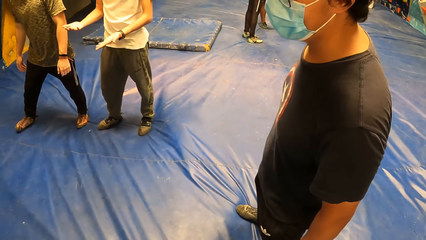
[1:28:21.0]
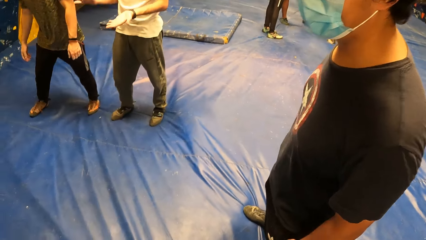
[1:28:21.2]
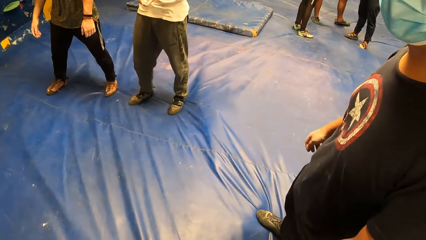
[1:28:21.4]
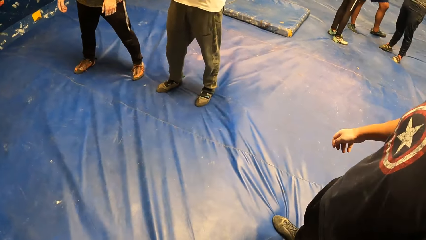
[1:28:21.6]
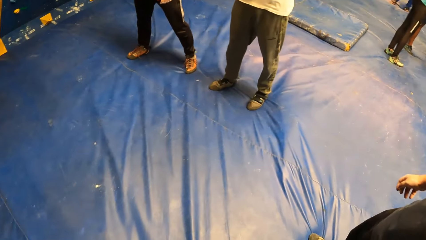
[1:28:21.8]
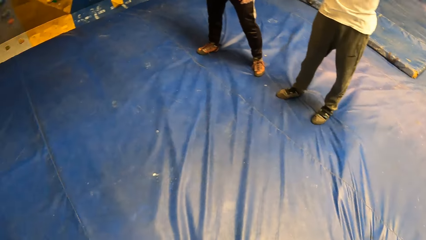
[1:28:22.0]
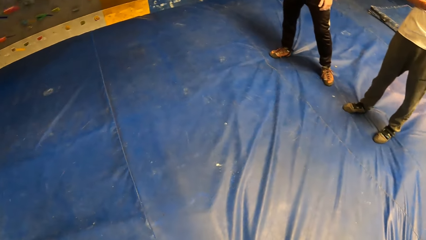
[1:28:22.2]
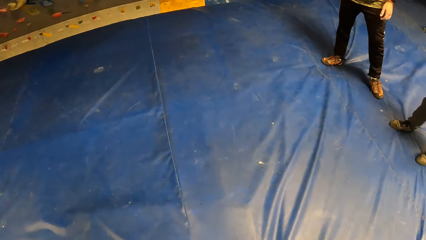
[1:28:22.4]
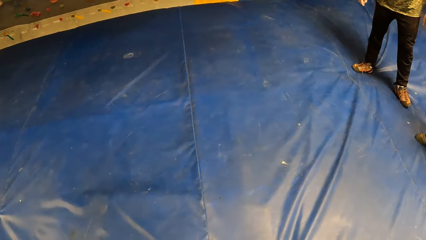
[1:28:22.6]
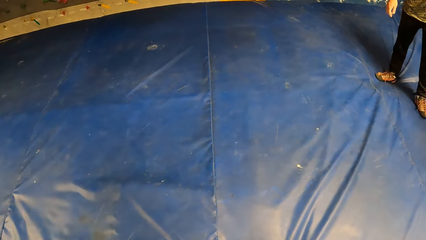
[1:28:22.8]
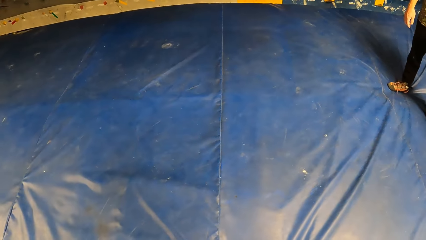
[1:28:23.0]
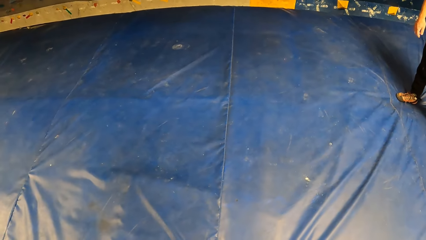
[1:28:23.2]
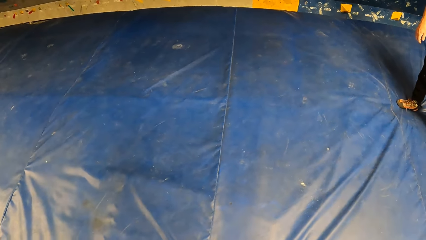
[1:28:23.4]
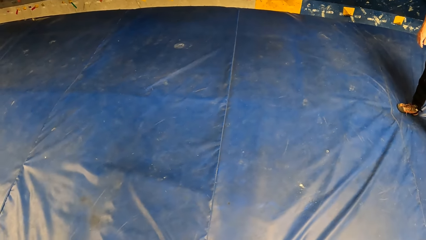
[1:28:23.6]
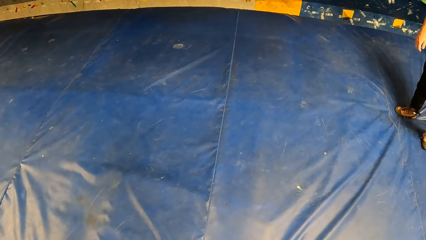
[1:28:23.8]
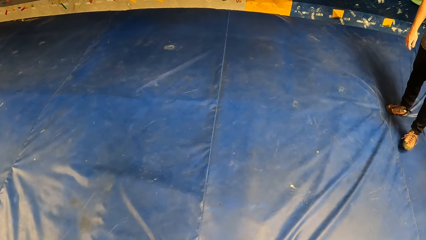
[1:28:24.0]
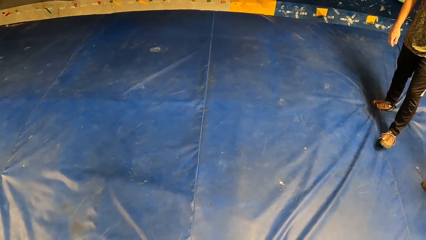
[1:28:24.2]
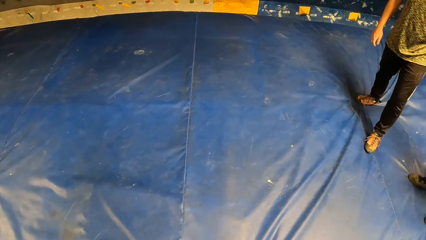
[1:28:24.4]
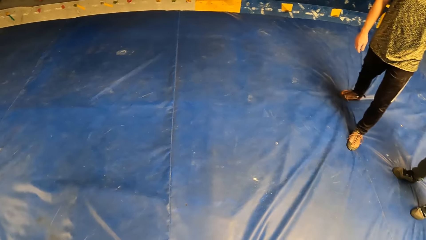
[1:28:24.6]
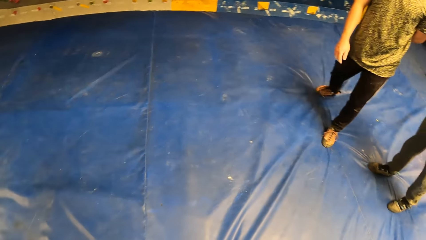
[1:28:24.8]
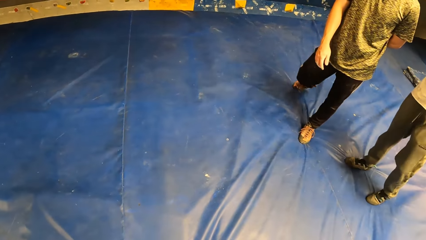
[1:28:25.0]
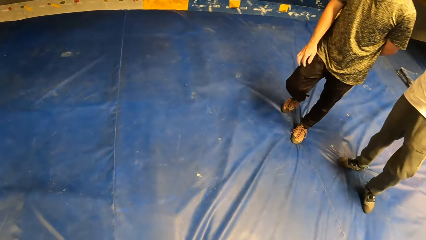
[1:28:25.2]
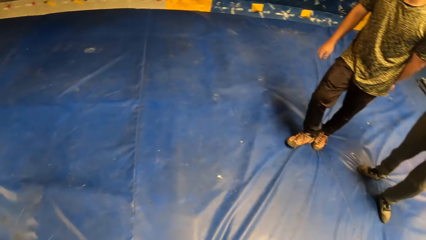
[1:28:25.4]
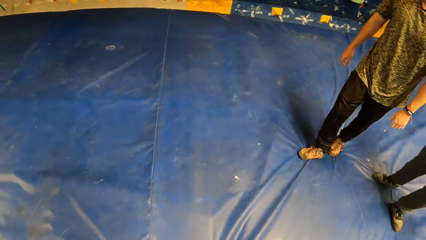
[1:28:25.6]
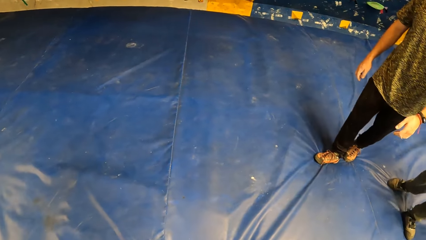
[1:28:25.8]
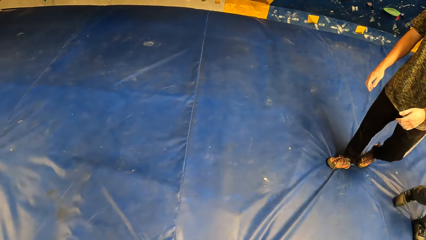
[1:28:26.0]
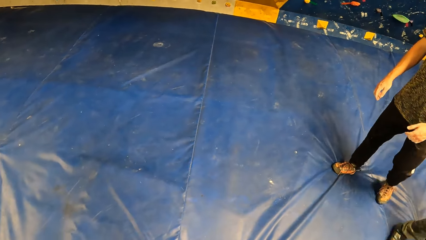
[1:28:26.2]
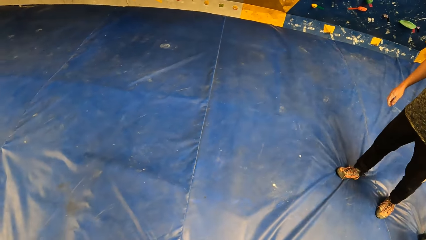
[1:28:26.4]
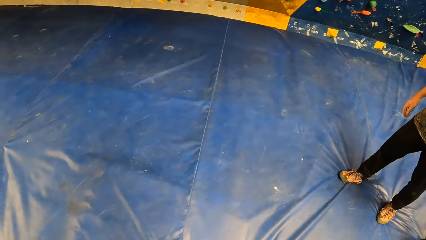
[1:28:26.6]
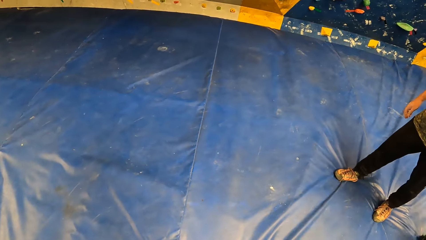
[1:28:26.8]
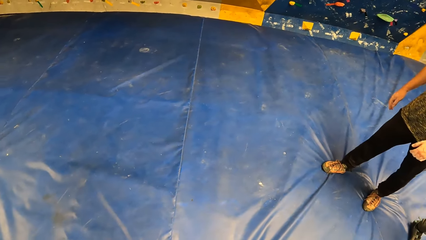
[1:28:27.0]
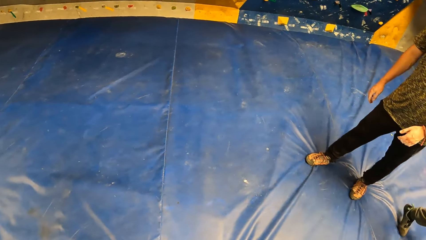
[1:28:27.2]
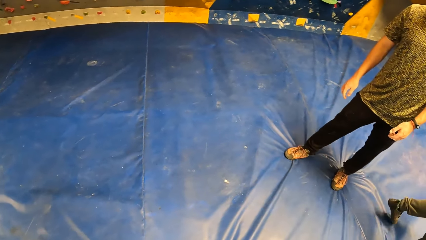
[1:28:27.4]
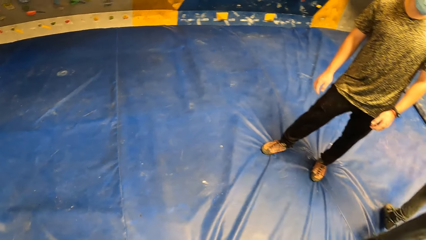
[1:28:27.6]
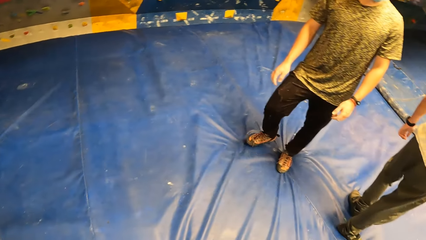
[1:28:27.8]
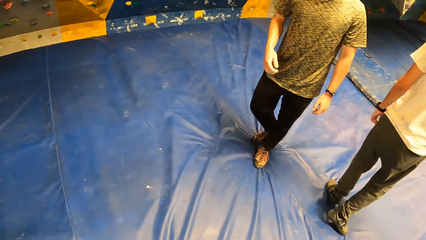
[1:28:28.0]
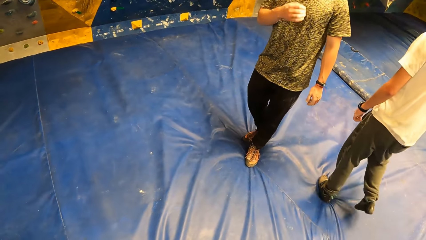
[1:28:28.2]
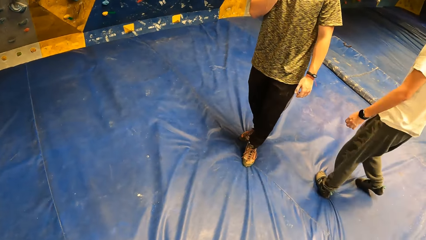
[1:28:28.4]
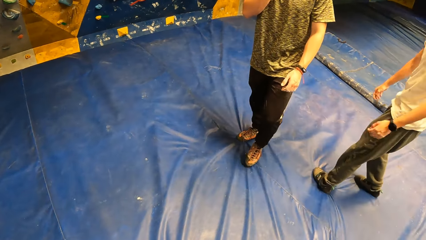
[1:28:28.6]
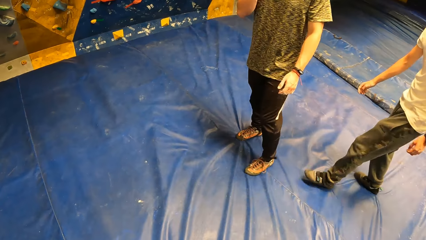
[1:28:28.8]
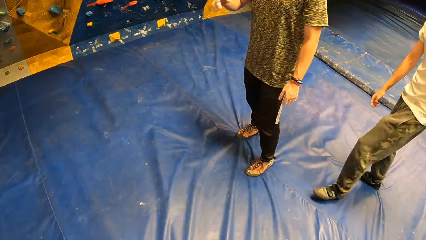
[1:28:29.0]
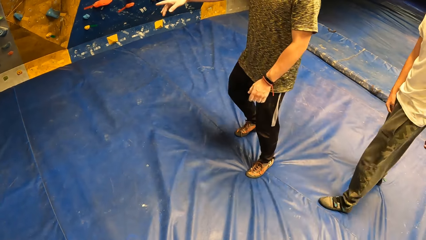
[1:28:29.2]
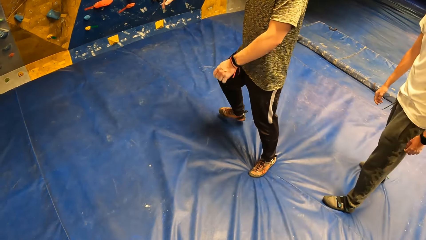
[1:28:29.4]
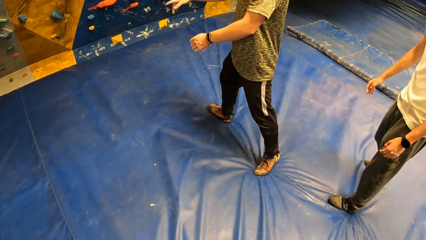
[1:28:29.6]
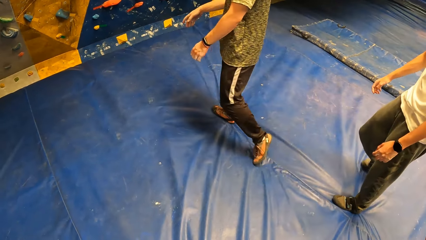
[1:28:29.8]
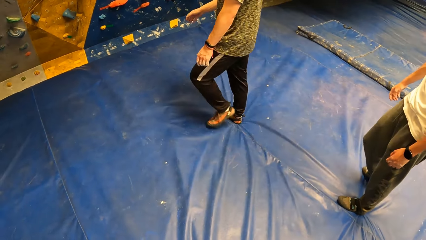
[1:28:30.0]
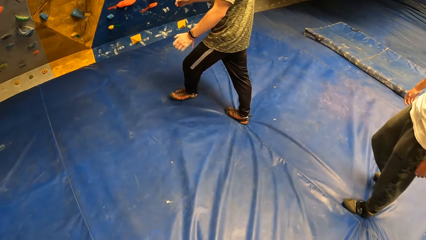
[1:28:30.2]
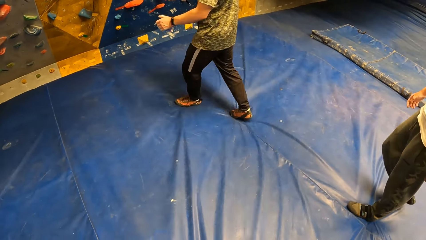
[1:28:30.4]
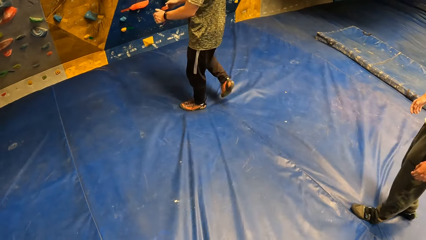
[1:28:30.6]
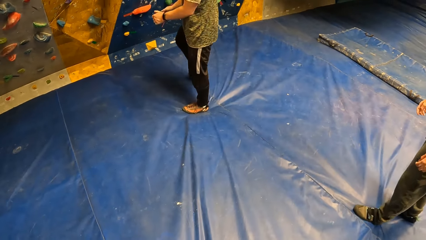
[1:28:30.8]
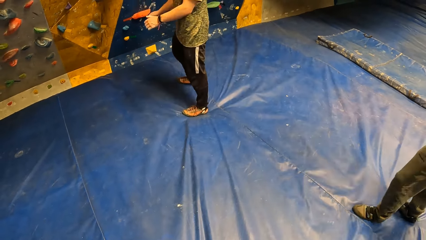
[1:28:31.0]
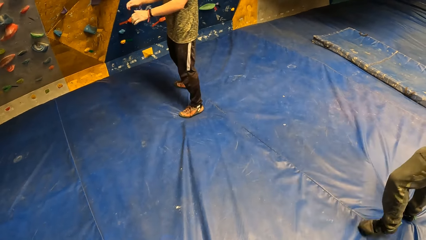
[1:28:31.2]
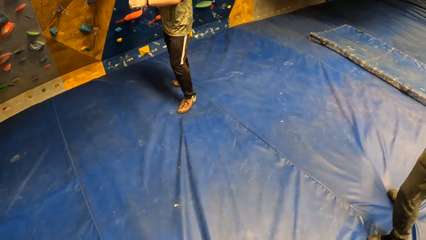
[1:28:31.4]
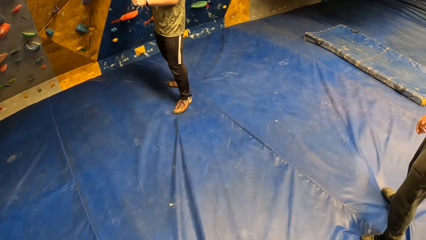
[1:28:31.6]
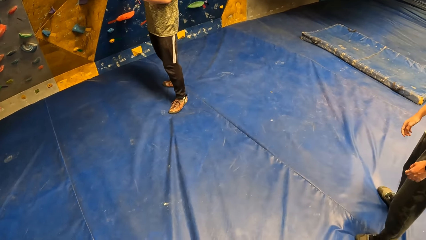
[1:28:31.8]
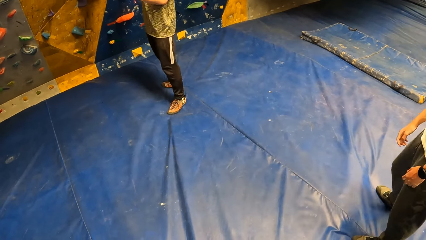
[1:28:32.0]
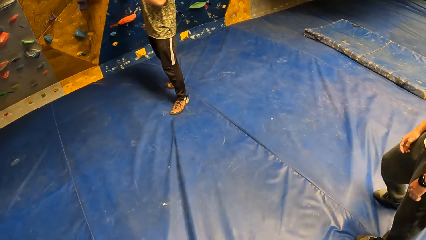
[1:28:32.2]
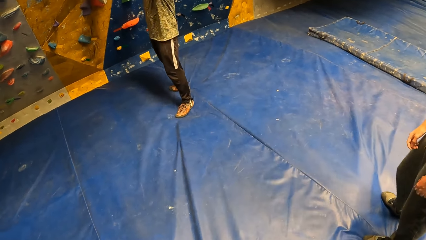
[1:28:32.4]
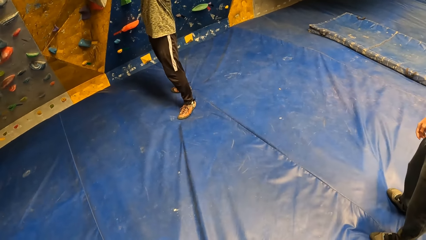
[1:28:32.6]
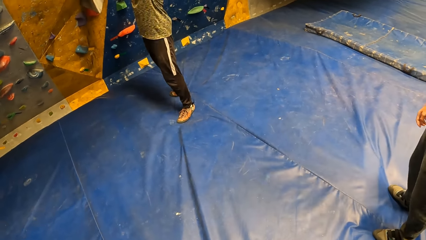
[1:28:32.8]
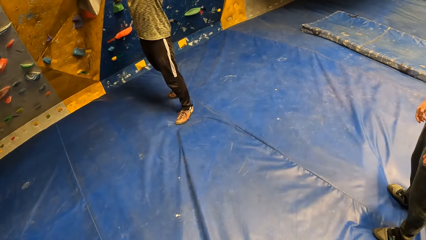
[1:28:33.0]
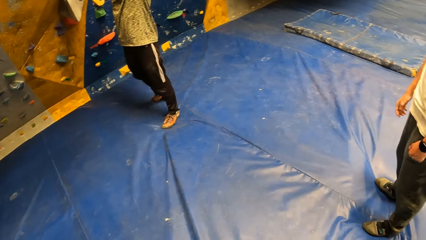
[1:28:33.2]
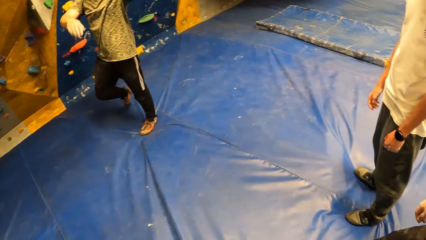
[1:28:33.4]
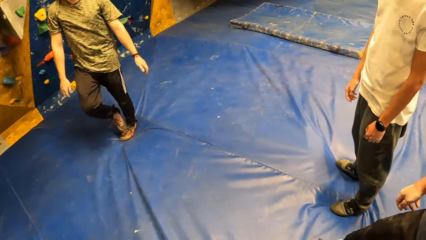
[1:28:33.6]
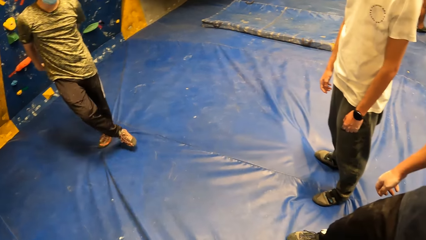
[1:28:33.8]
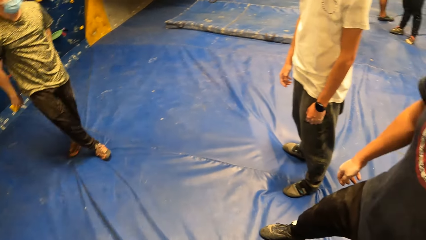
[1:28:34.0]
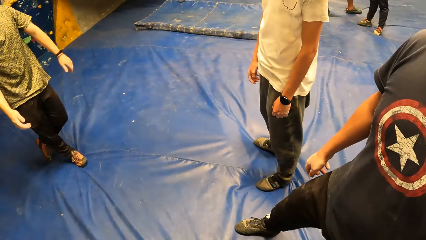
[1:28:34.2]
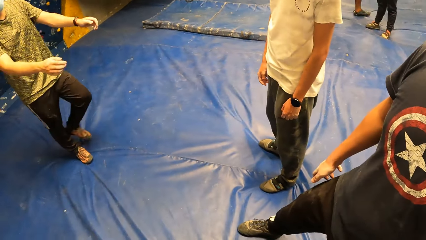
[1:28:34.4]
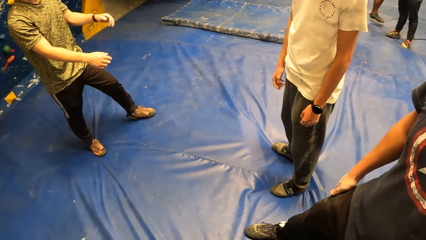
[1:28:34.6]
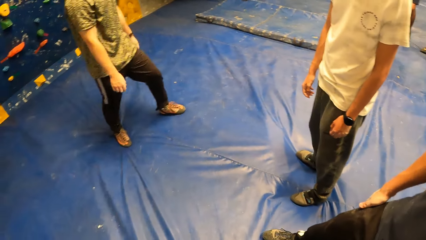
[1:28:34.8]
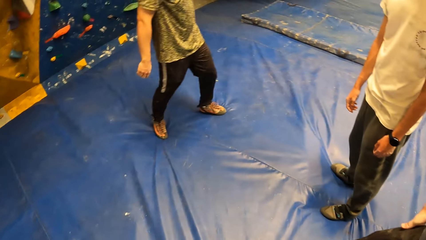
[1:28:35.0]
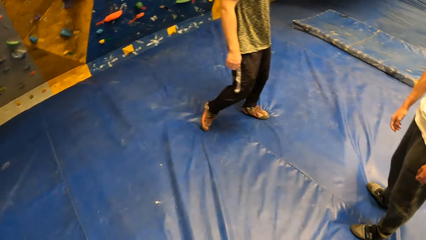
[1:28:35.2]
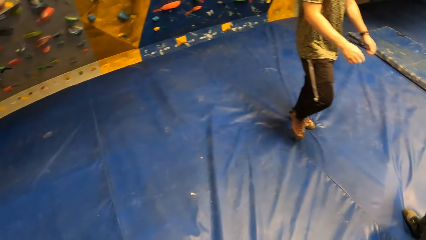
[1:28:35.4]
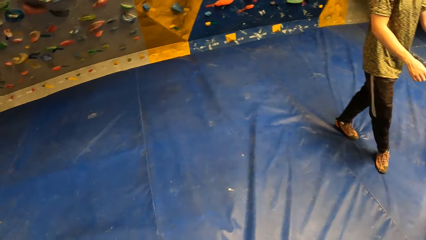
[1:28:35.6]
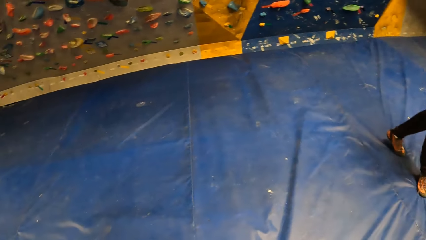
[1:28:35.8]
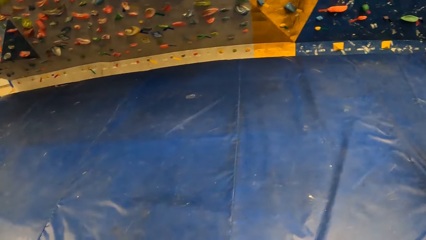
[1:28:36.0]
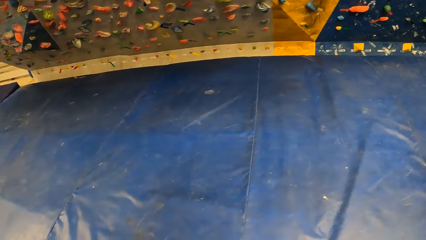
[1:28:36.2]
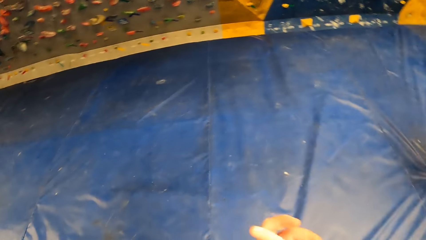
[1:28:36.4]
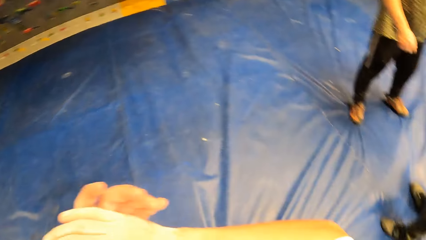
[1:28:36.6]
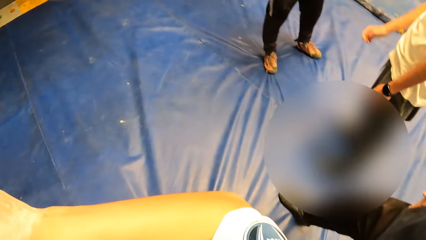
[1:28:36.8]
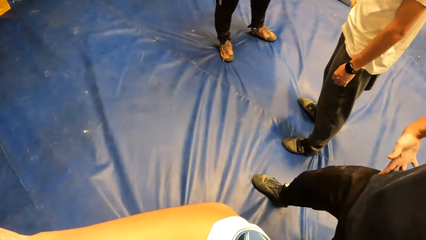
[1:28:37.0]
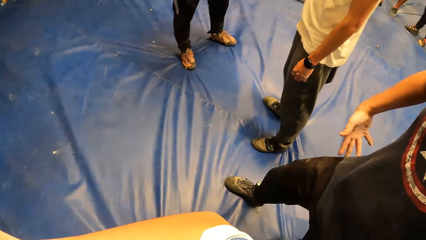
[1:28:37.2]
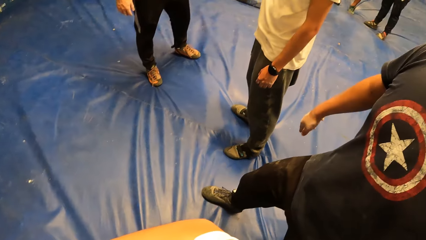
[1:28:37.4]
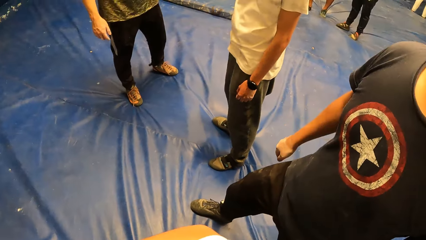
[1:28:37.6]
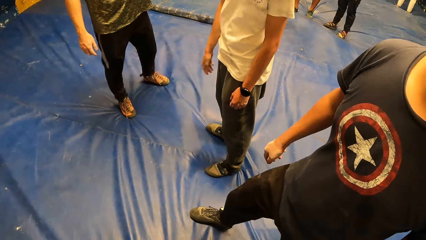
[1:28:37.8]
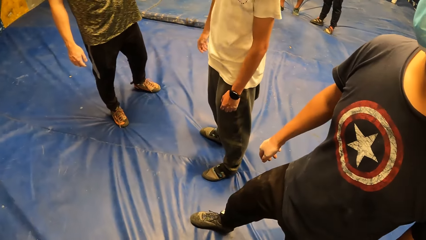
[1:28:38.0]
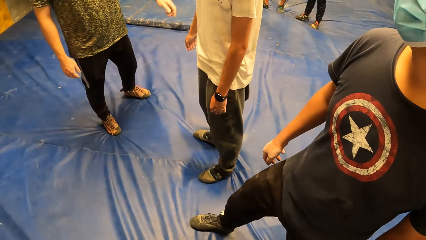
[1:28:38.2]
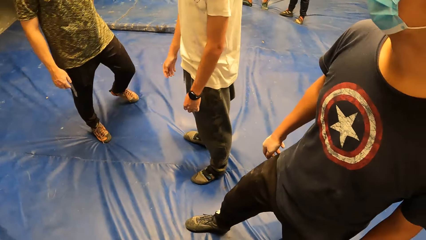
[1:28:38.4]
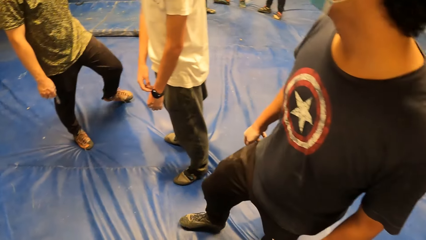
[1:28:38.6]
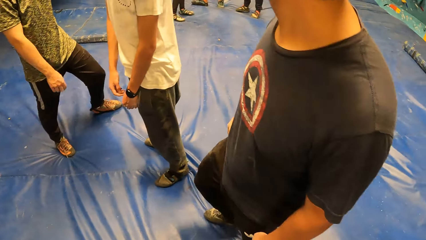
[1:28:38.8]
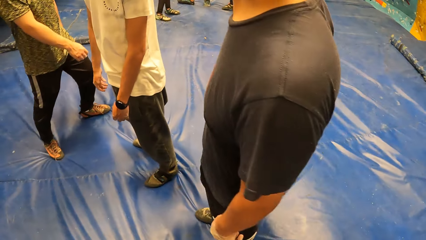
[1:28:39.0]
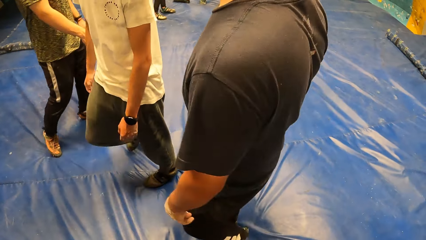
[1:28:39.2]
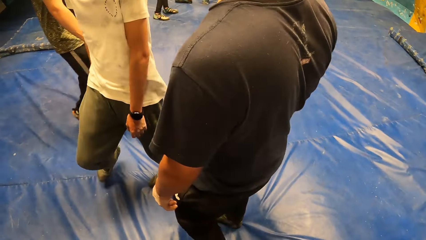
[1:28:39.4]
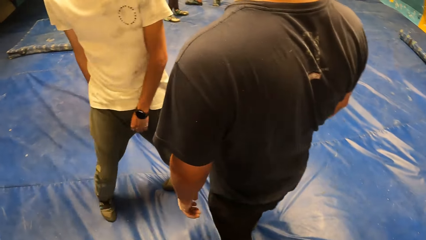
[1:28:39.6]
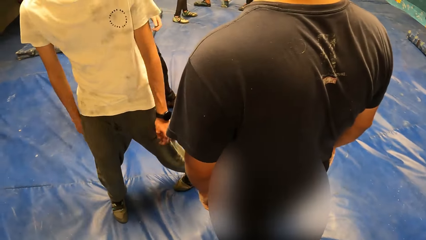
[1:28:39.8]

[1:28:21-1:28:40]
A man stares at his hands. The camera wearer looks around. Another man moves around the room. The first man moves around the room and turns around. The second man moves towards the wall. The second man does something on the wall. The first man moves backward in the room. The second man raises his hands, drops his hands and moves around the room. The camera wearer looks around and moves their hand. The first man moves his hand. A third man moves his hand. The second man moves his hand. The three men move around the room.
